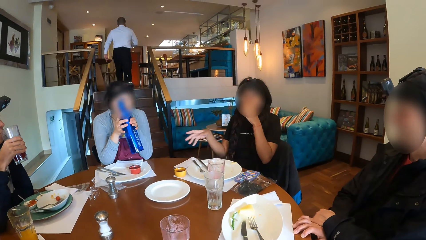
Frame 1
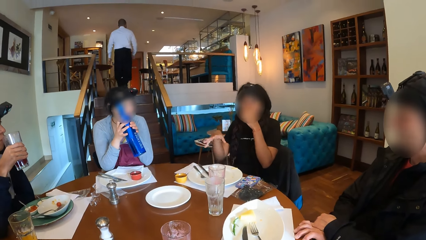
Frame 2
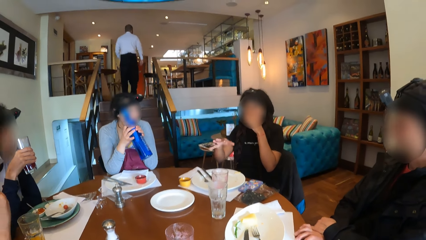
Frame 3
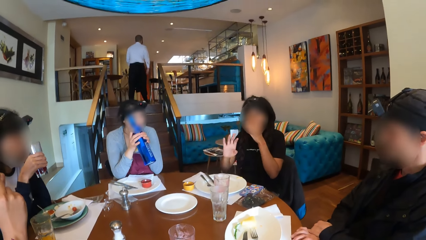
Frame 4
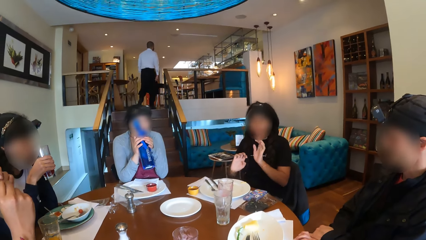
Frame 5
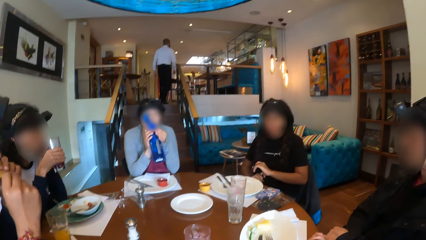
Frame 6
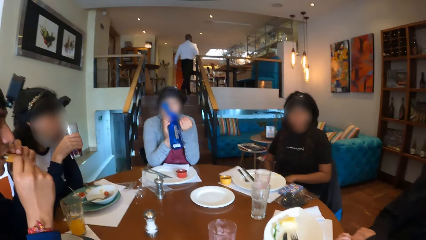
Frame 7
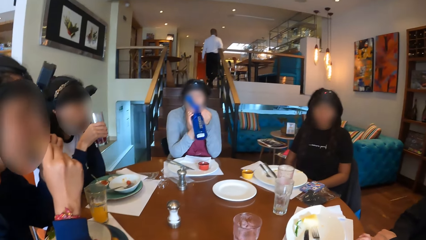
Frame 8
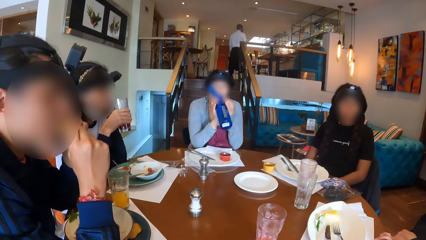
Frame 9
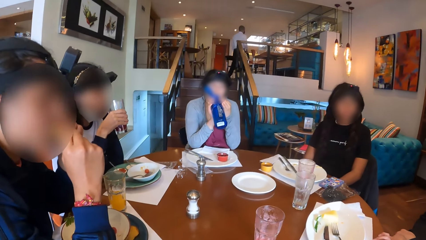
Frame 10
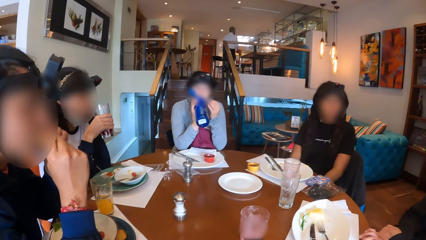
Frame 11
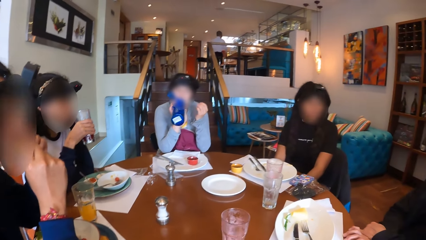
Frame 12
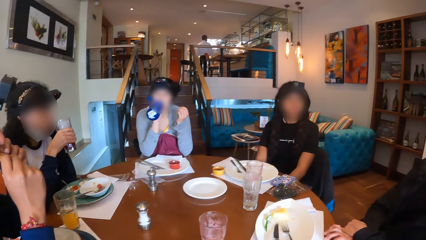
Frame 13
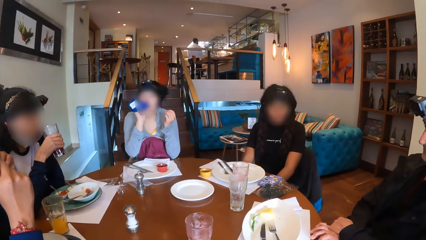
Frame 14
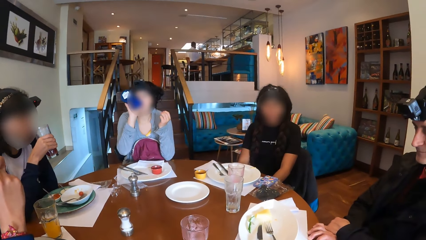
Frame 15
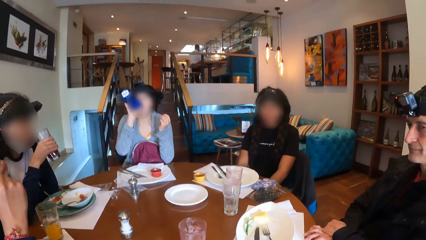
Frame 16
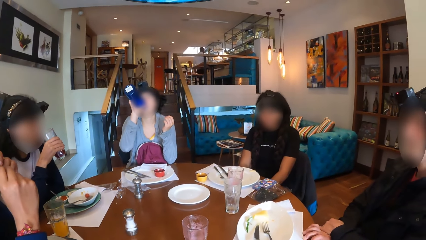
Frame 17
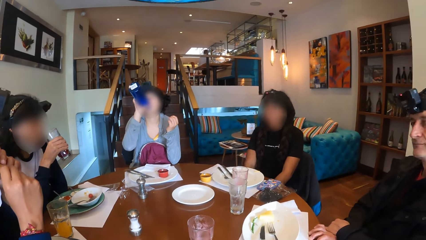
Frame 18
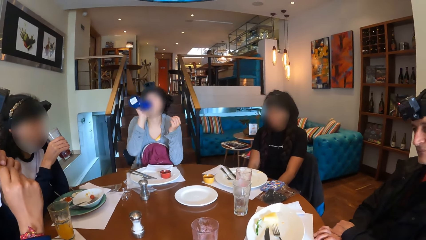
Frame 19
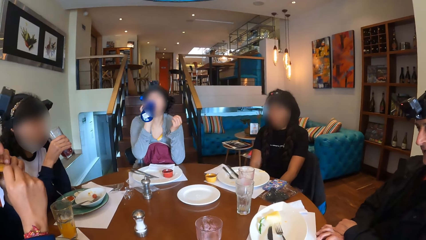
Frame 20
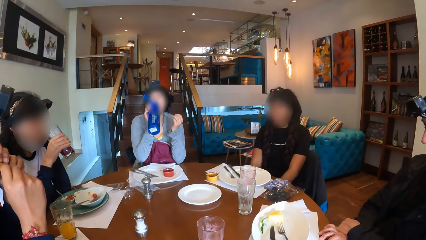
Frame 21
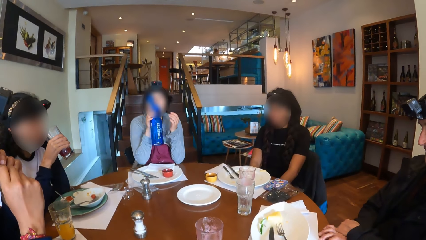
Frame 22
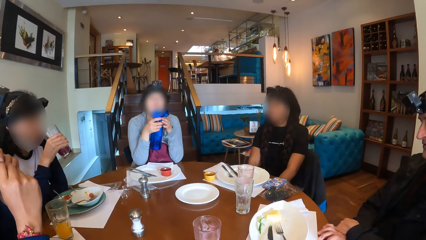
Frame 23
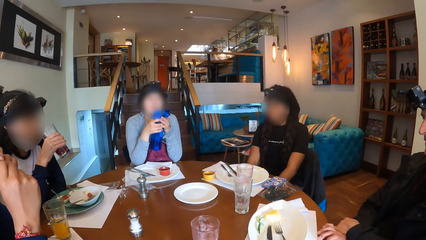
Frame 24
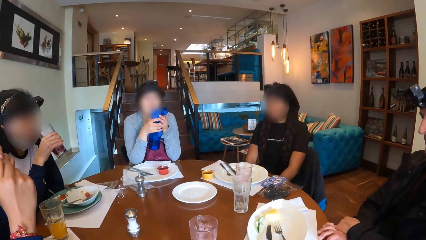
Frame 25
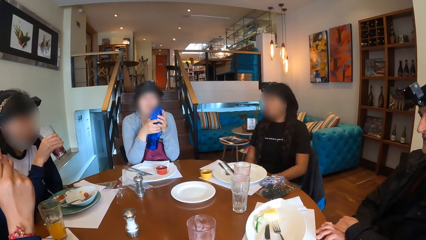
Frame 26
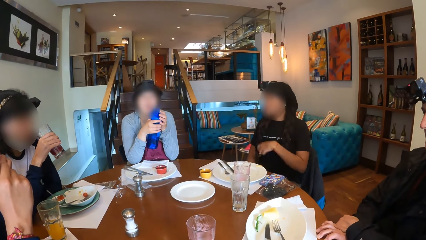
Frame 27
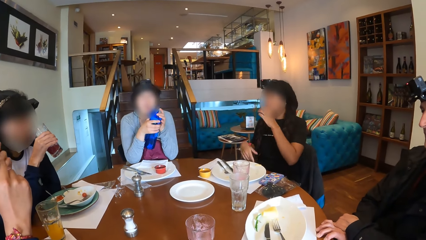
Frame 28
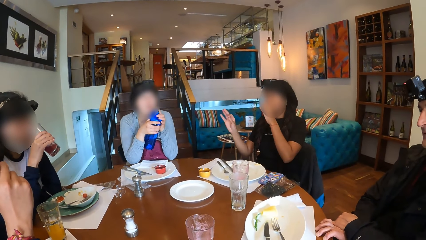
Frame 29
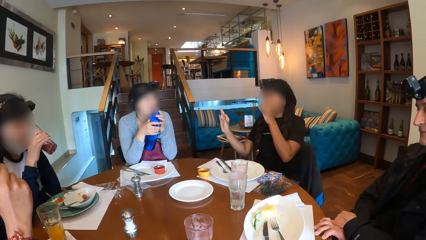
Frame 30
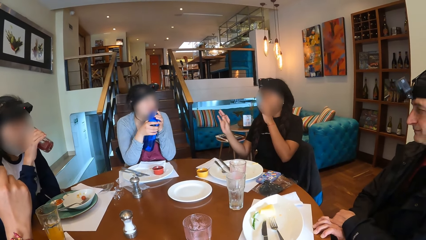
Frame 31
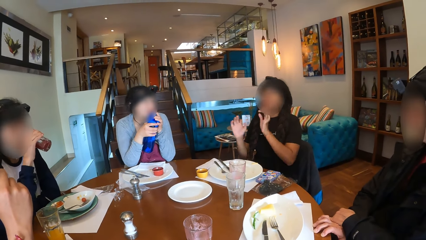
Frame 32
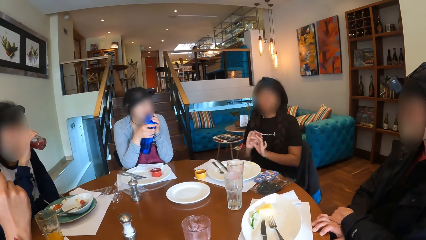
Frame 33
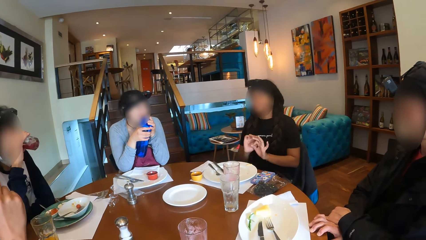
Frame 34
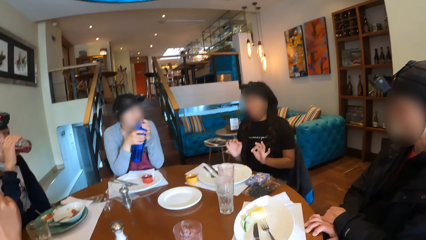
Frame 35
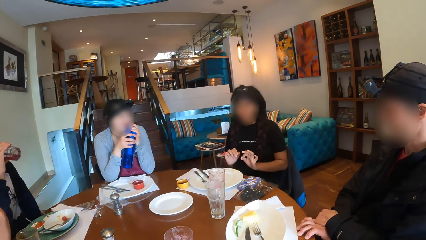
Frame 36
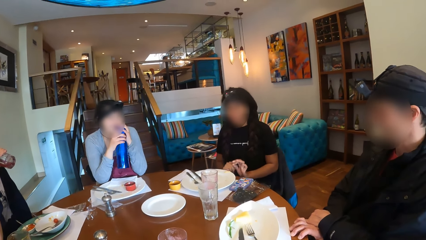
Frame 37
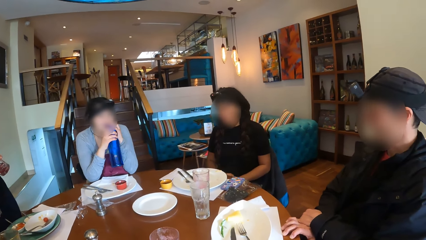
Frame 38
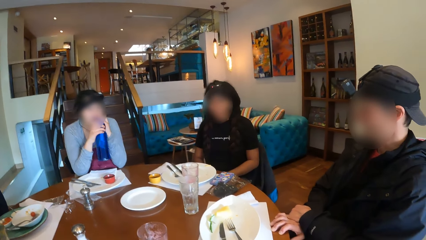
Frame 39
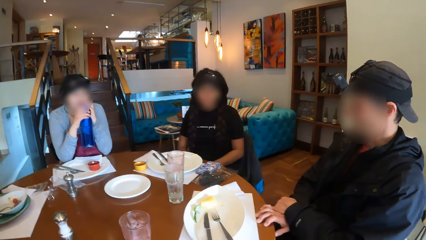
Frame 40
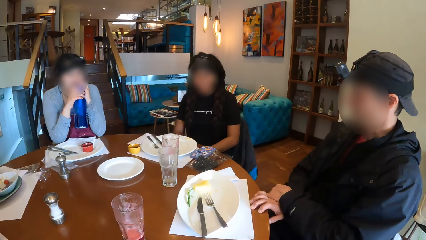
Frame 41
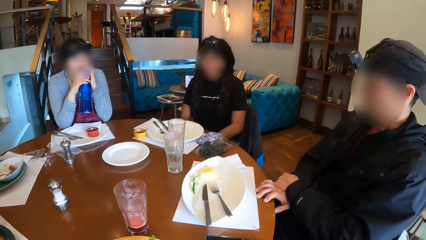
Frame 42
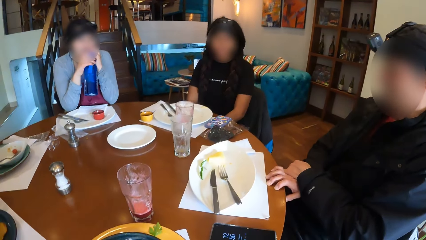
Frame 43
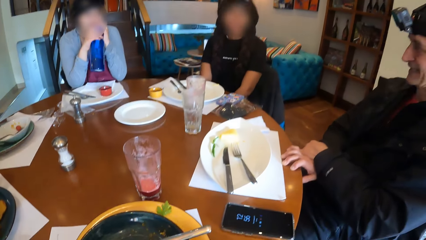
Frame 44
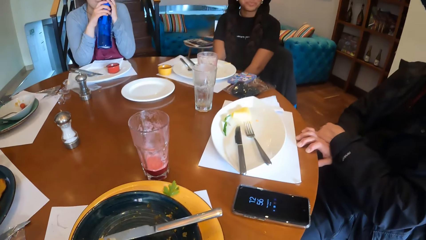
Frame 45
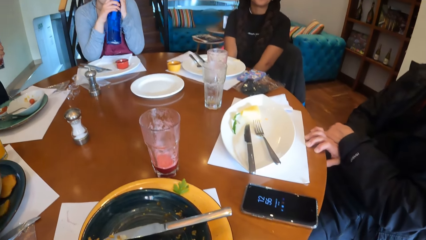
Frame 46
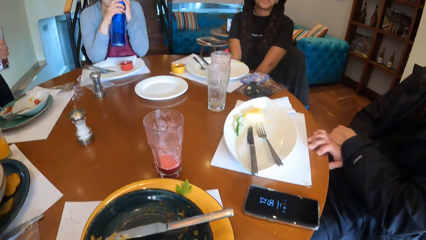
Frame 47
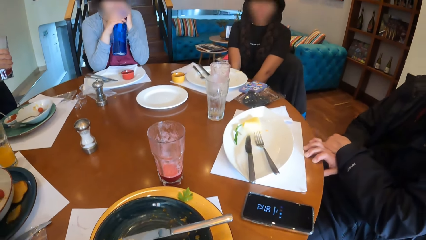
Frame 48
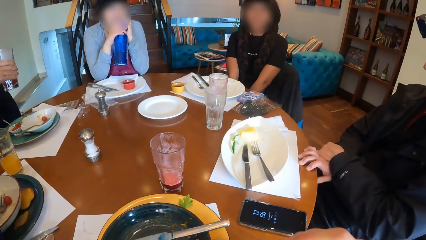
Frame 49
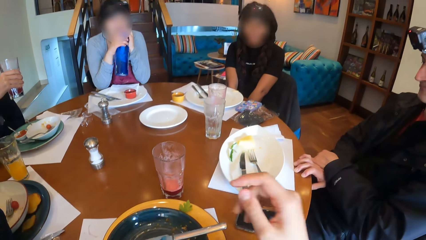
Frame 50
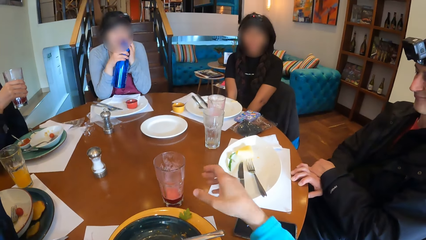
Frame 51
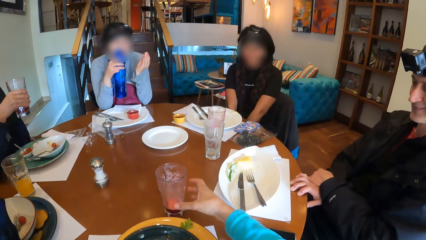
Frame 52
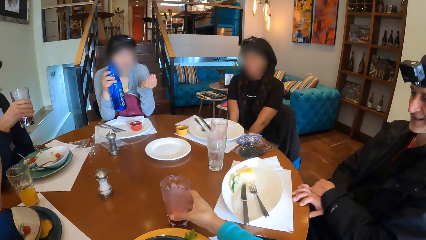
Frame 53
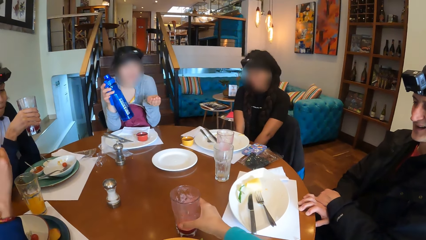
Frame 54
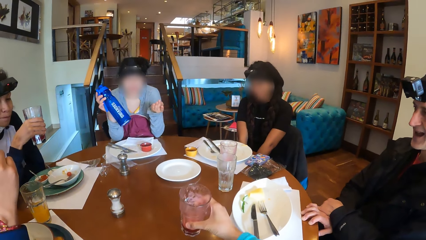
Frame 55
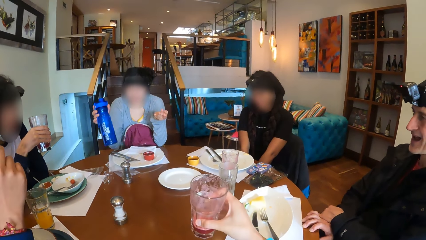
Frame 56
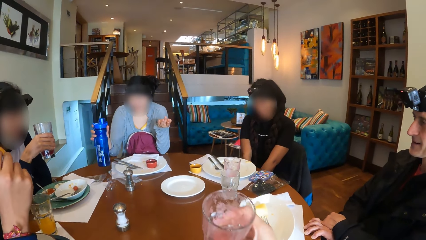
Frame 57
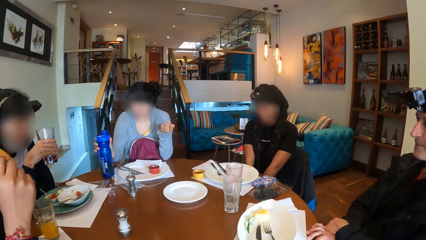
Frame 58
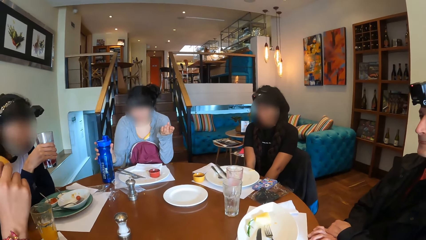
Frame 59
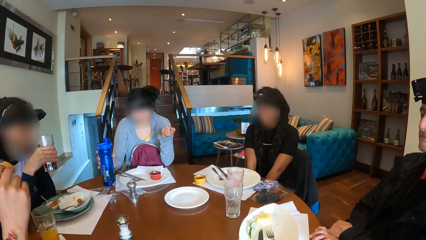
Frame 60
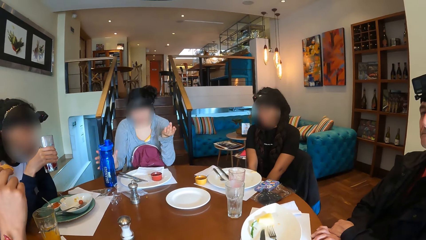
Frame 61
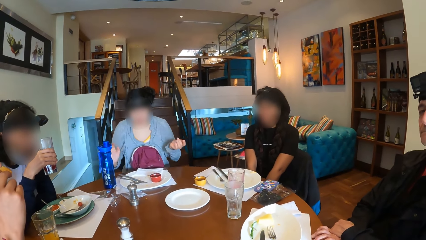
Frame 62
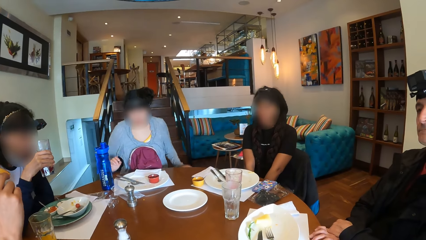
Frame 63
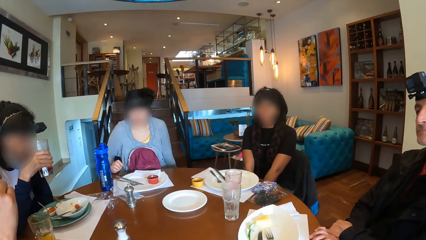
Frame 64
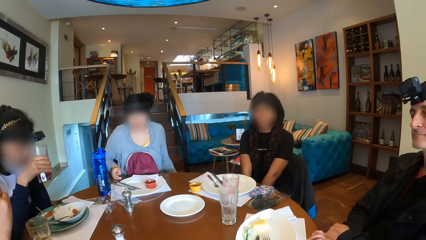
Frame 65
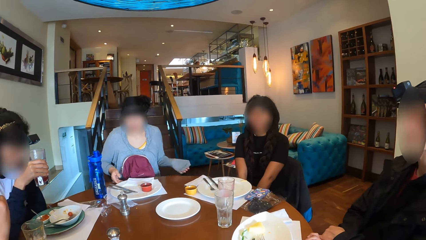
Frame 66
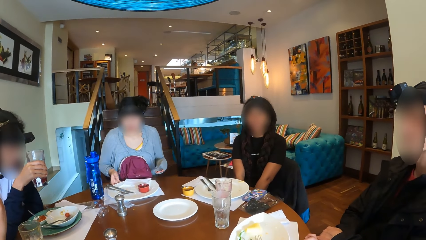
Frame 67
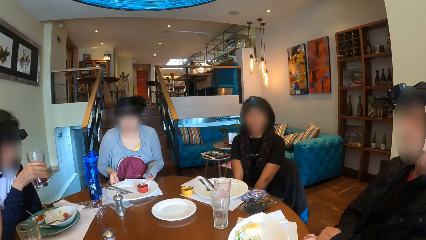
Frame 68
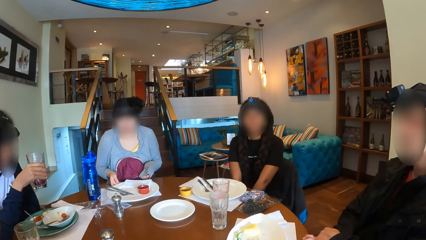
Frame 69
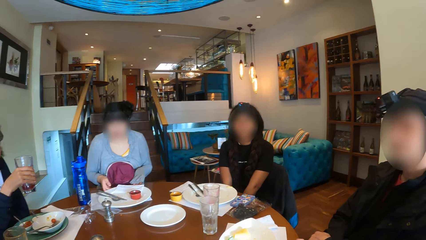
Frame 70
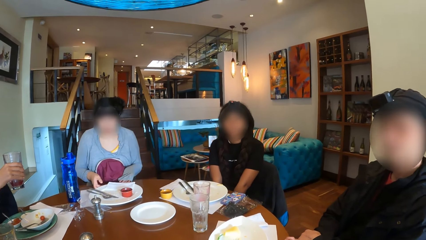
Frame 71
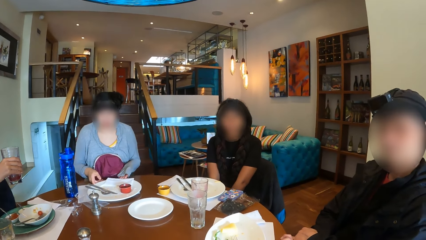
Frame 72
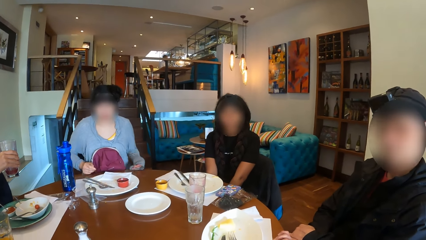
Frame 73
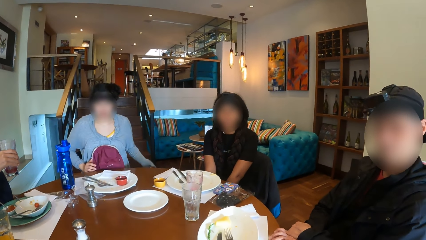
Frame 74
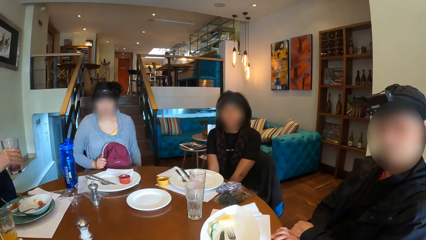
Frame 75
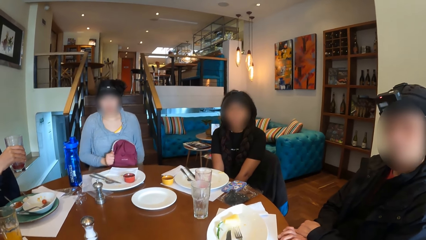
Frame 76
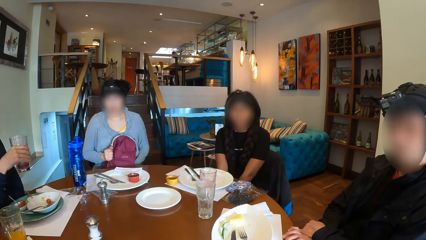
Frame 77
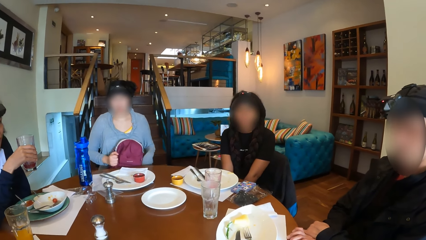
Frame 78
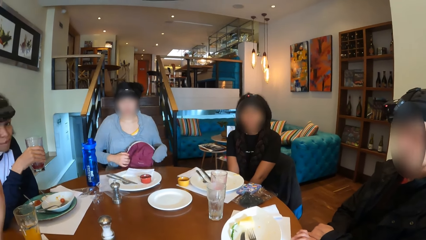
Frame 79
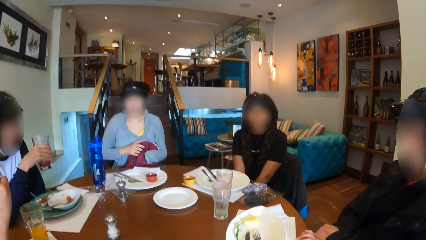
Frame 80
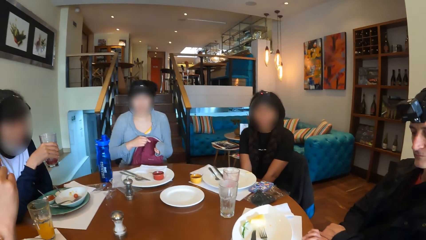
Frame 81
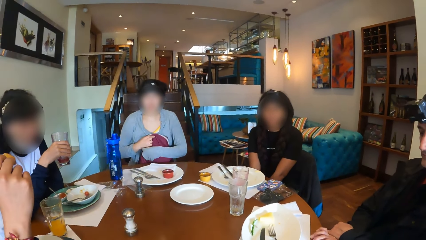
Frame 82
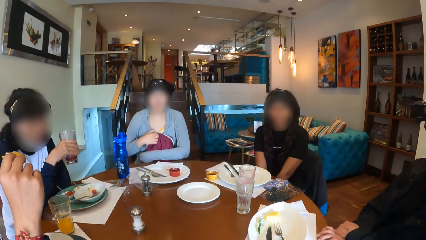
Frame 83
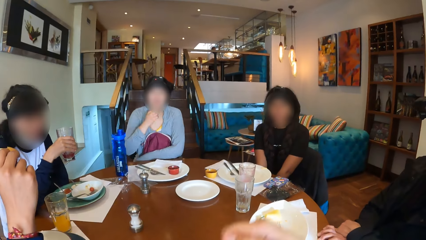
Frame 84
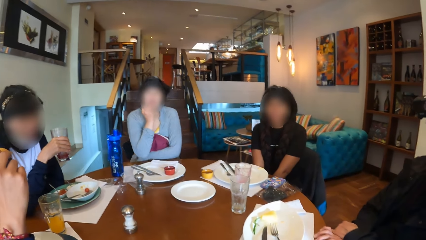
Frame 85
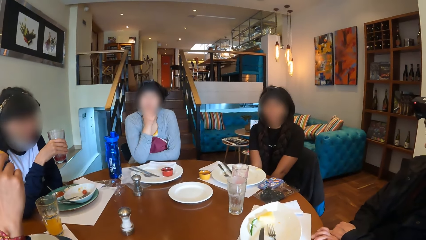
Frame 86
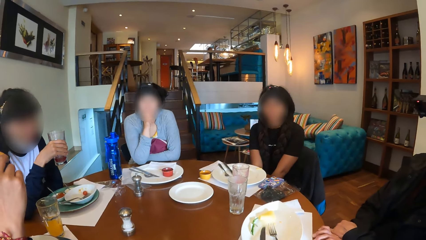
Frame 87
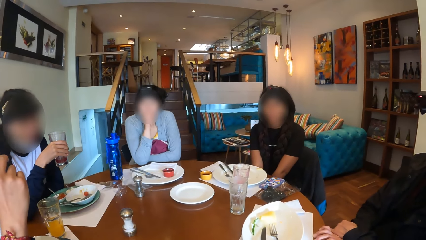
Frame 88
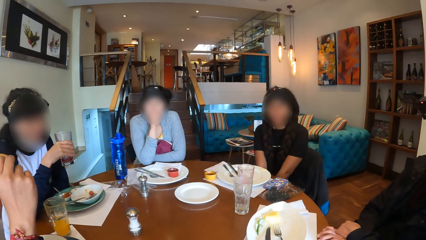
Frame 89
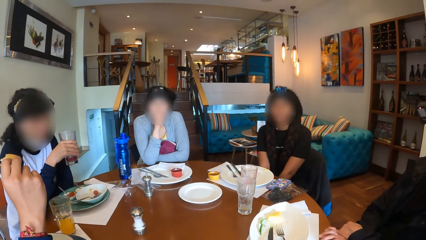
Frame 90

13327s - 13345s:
A man eats food with his hands. A woman drinks from the water bottle. Another woman nods with her head. A third woman drinks from the cup. The second woman gestures out with her hand. The camera wearer takes the cup of drink from the table with her right hand. The first woman drops the water bottle on the table with her right hand. The camera wearer drinks. The first woman shifts the plate on the table with her hands. She adjusts the bag on her legs with her hands. The camera wearer interacts with the first woman, the third woman, the second woman, the man and another man at the table.
